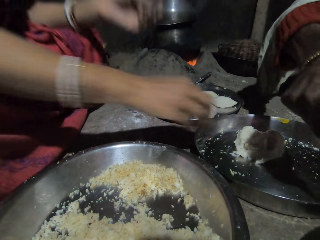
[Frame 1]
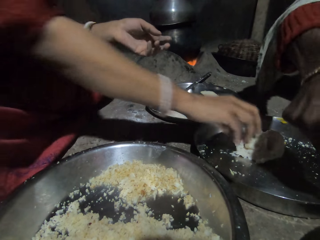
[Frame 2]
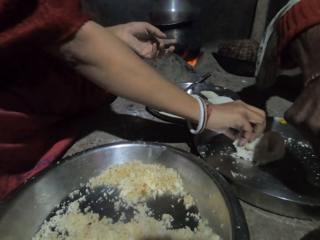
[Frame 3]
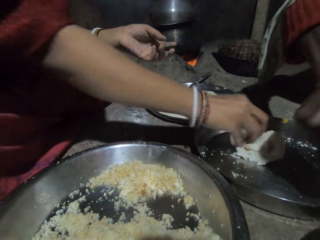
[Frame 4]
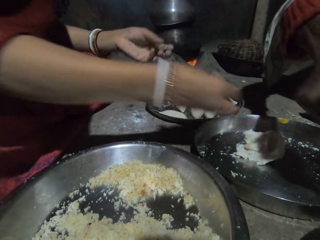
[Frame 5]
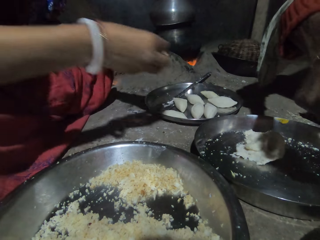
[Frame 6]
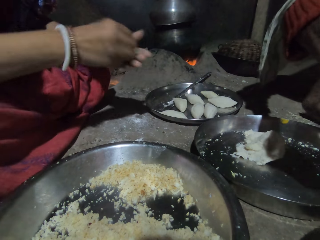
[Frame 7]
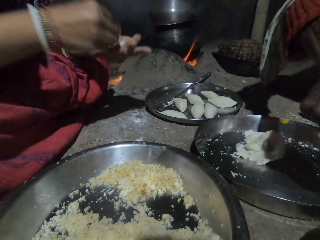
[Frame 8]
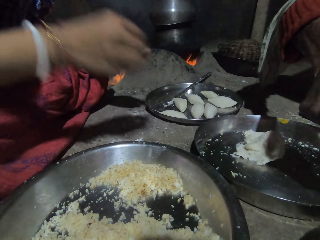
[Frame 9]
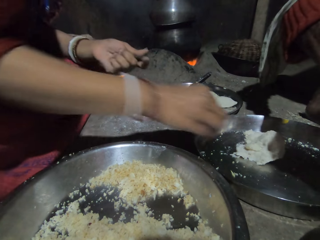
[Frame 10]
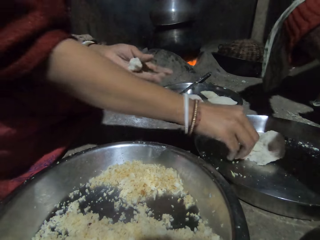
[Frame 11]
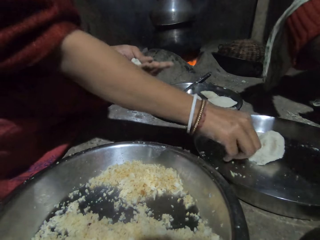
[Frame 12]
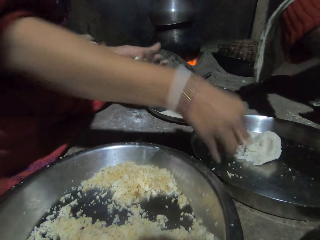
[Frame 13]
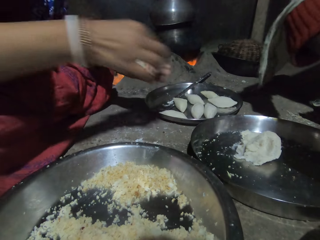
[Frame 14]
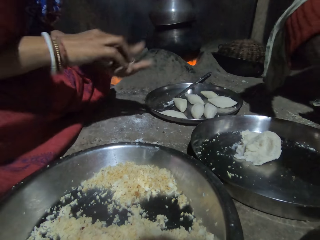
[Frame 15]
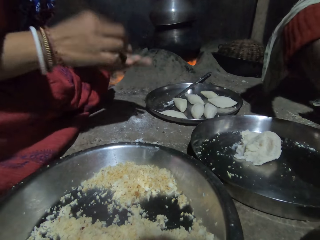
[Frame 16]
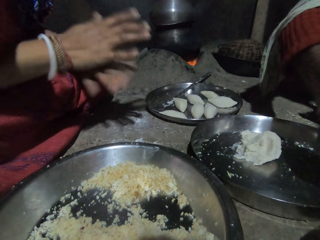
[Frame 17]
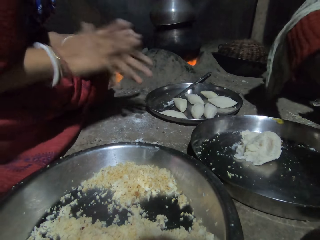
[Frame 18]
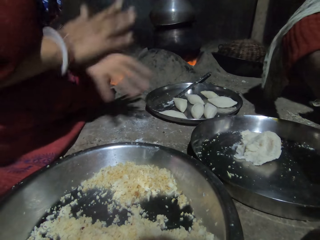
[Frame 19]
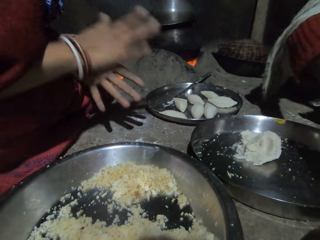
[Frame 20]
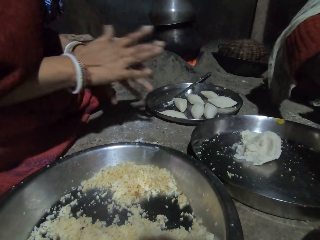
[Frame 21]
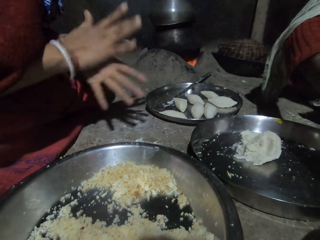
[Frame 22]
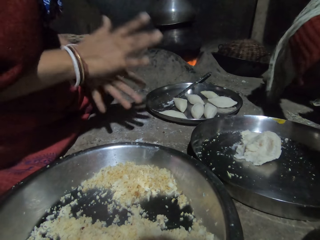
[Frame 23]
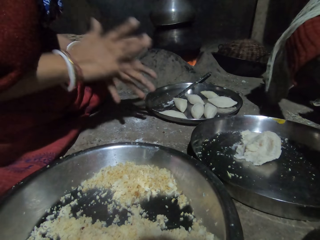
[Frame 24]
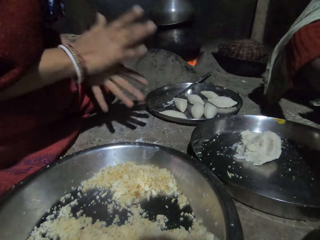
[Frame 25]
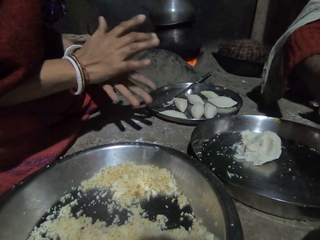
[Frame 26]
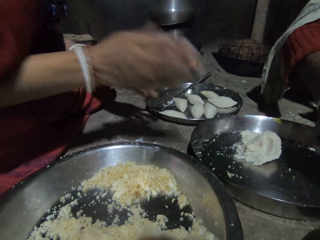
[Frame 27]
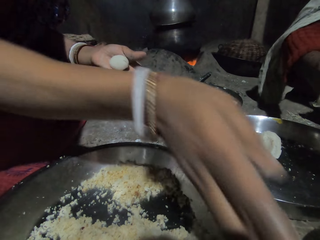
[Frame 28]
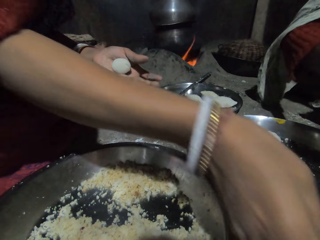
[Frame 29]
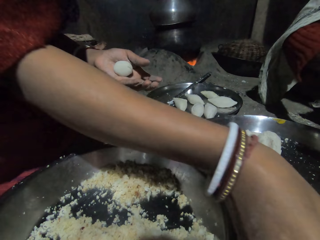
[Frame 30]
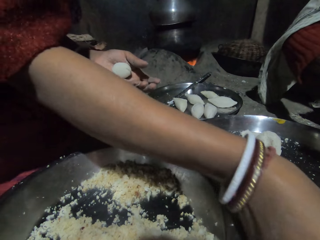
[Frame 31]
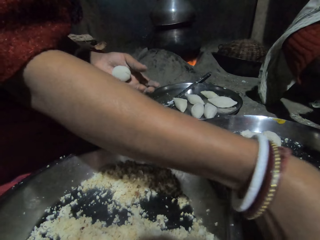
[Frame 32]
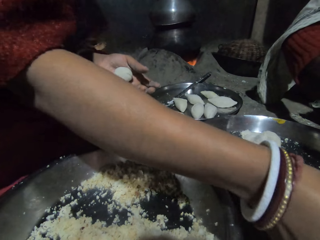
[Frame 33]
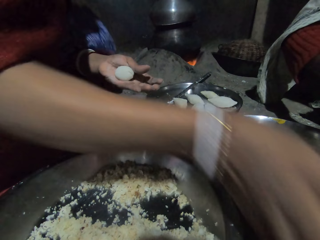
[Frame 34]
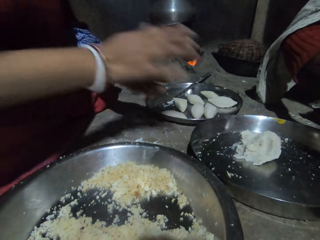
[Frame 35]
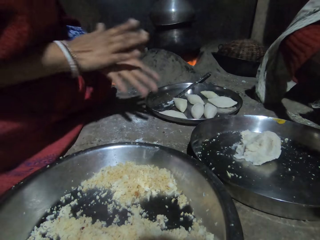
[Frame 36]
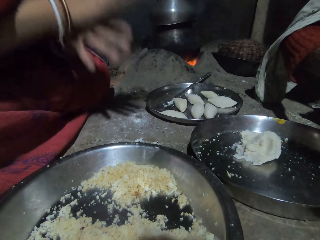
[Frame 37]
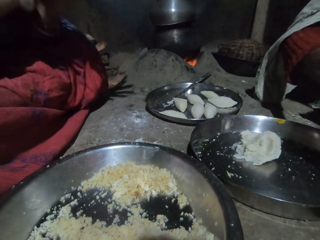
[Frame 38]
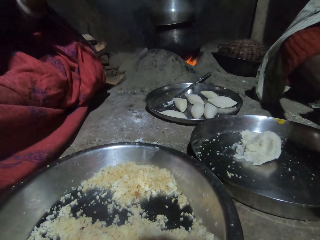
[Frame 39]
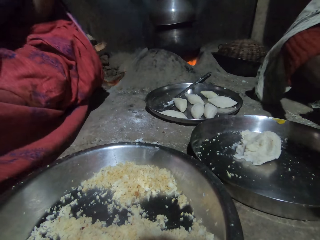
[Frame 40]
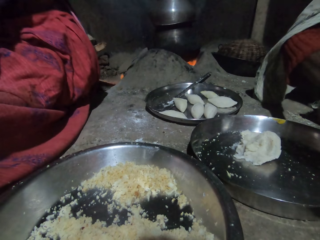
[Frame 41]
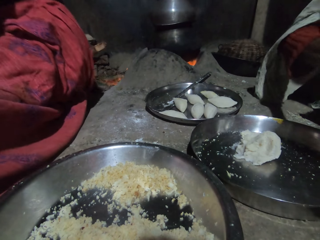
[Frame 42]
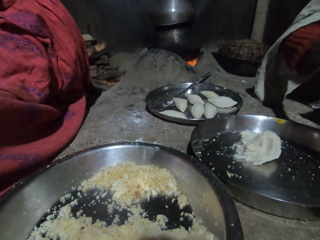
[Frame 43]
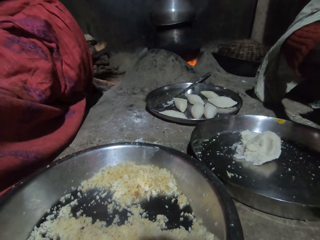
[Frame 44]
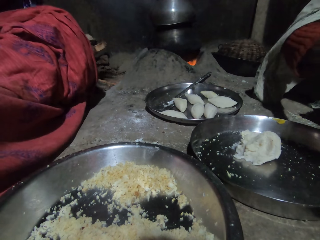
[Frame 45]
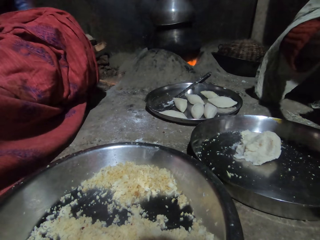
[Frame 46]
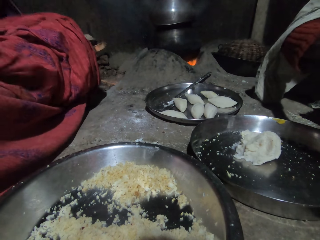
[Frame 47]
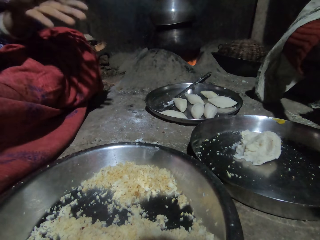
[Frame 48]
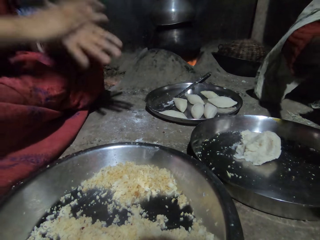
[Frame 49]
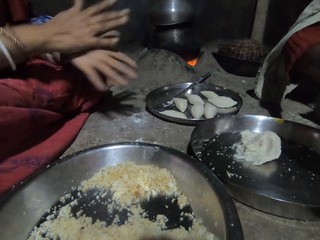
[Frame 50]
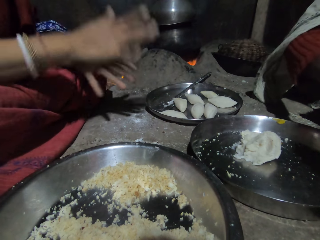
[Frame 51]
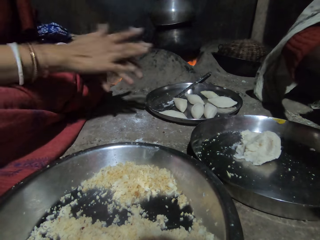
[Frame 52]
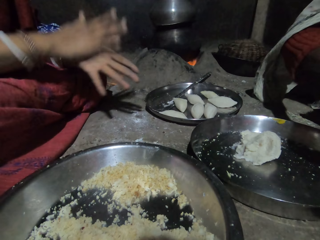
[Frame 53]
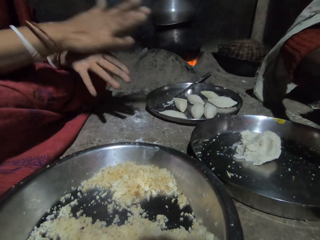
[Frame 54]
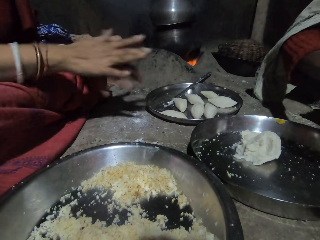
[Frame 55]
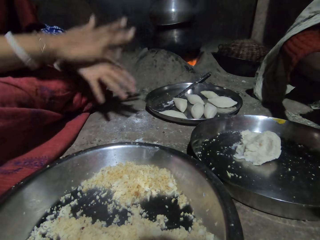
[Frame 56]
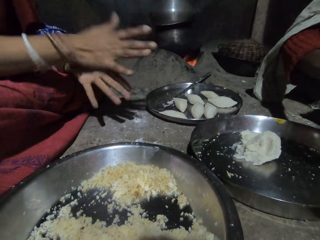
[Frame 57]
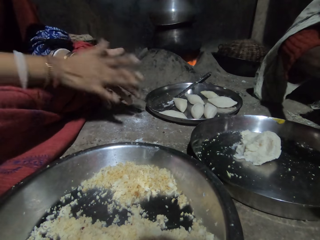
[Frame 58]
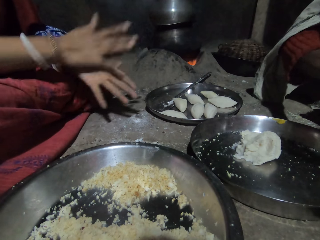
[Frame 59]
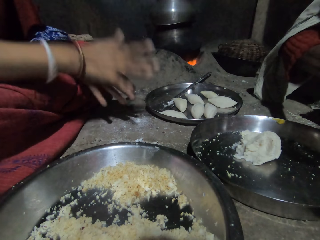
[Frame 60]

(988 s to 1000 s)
The woman picks dough from the tray and cuts the dough in the tray with her right hand. She places the dough in her right hand on her left hand. She picks dough from the tray and cuts the dough in the tray with her right hand. She places the dough in her right hand on her left hand. She rolls the dough with her hands. The camera wearer rolls dough. The woman stretches the right hand and rolls the dough.

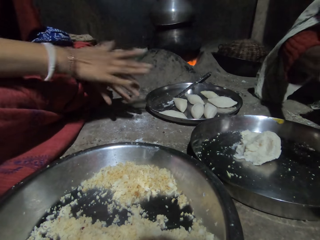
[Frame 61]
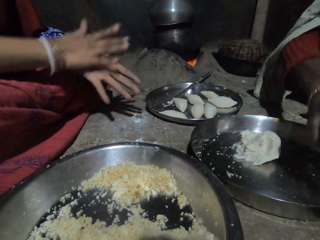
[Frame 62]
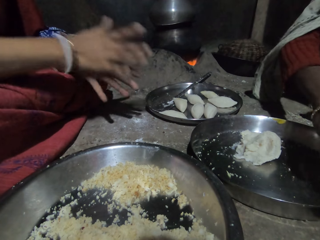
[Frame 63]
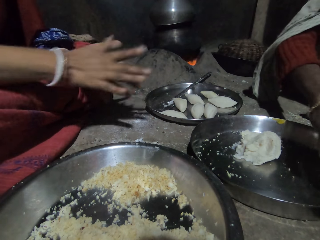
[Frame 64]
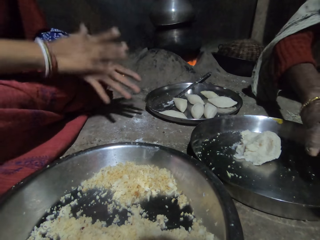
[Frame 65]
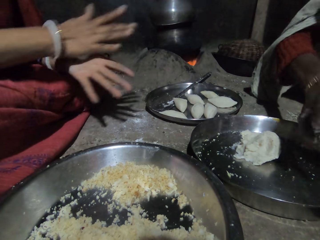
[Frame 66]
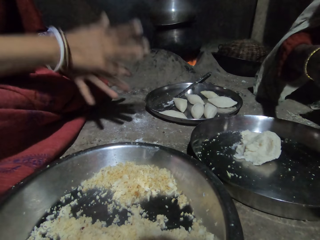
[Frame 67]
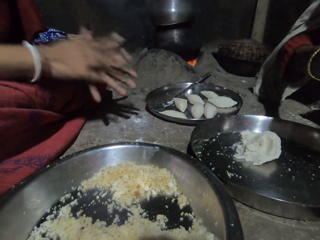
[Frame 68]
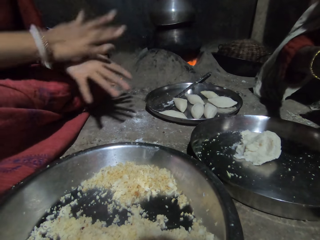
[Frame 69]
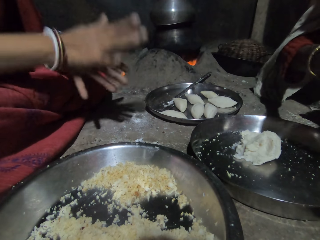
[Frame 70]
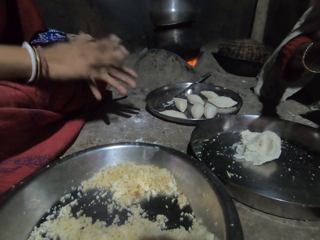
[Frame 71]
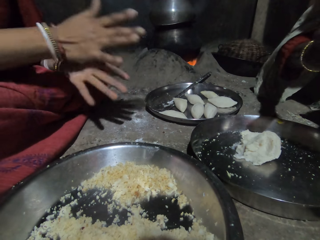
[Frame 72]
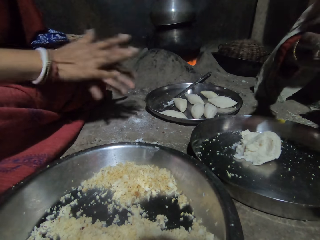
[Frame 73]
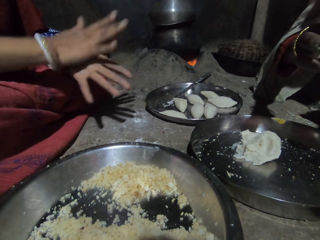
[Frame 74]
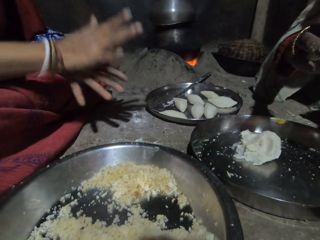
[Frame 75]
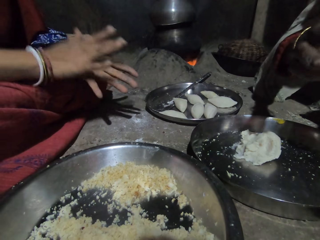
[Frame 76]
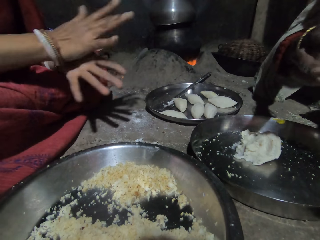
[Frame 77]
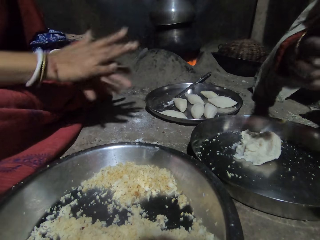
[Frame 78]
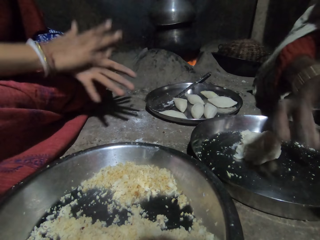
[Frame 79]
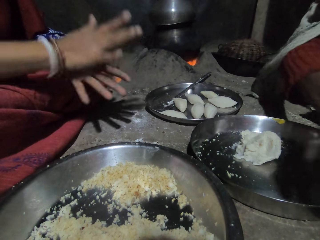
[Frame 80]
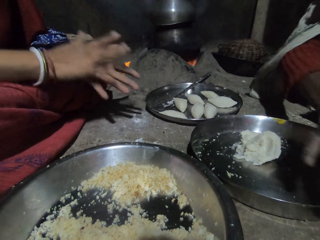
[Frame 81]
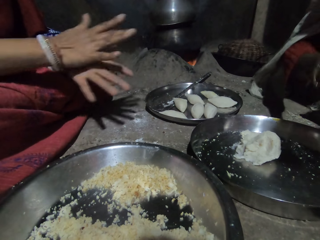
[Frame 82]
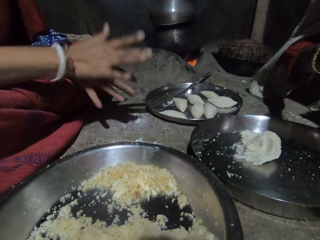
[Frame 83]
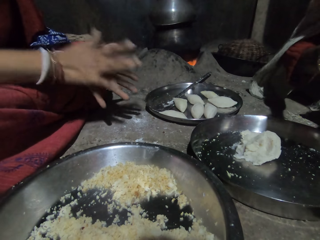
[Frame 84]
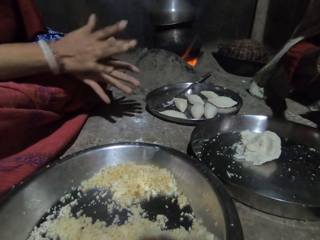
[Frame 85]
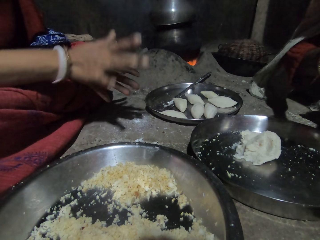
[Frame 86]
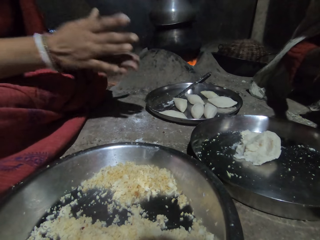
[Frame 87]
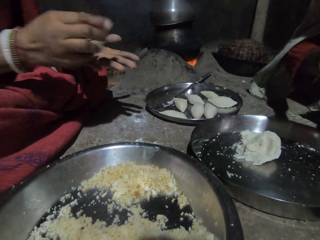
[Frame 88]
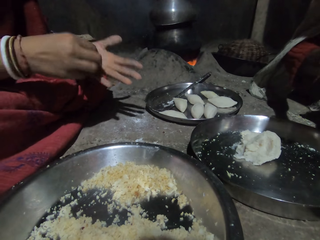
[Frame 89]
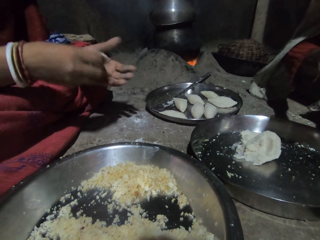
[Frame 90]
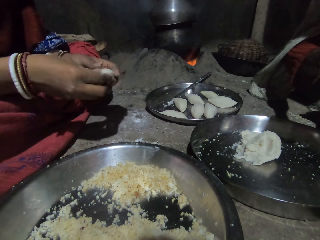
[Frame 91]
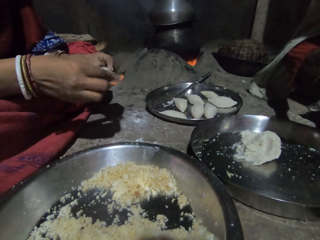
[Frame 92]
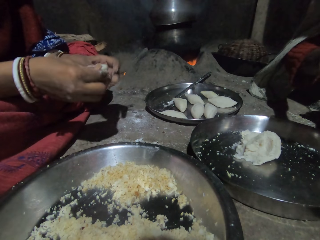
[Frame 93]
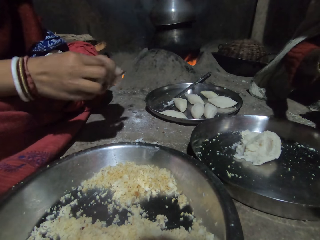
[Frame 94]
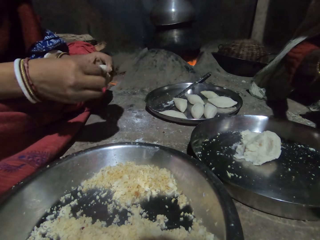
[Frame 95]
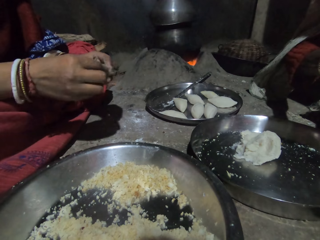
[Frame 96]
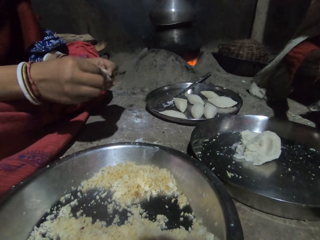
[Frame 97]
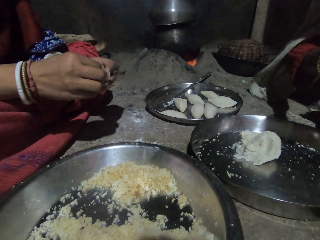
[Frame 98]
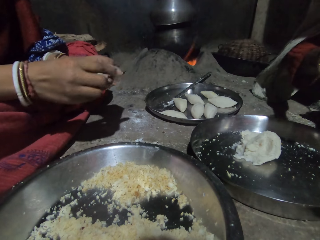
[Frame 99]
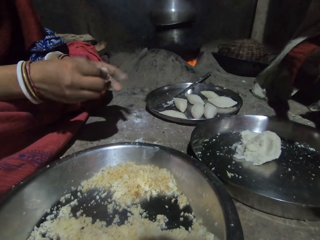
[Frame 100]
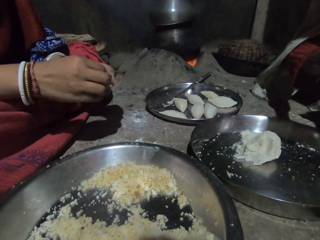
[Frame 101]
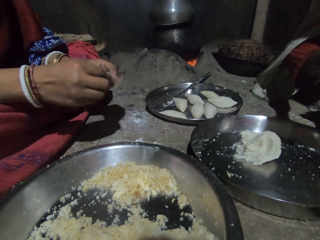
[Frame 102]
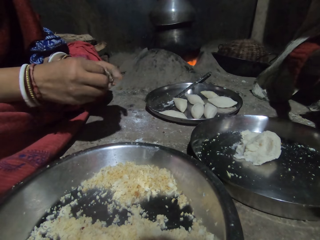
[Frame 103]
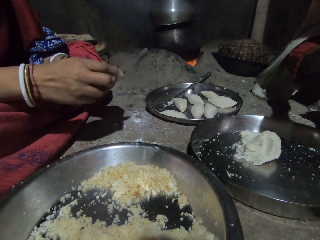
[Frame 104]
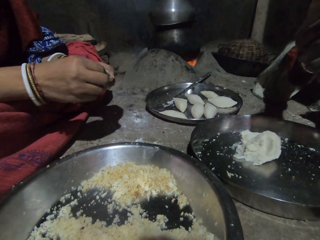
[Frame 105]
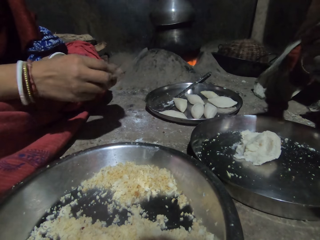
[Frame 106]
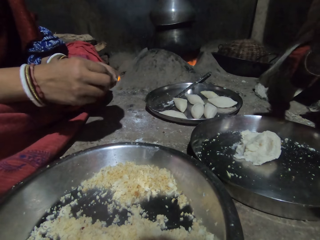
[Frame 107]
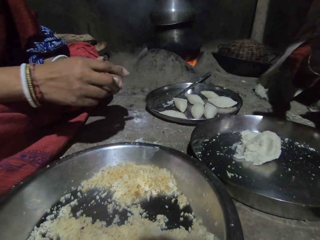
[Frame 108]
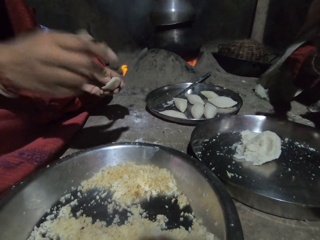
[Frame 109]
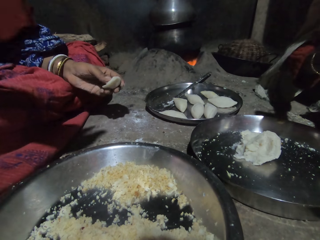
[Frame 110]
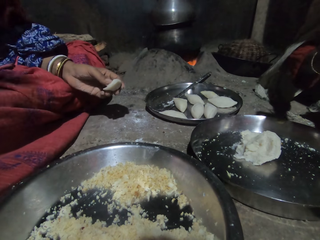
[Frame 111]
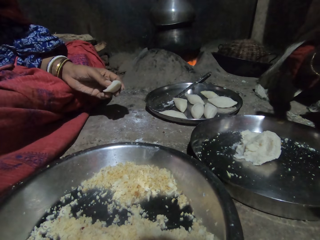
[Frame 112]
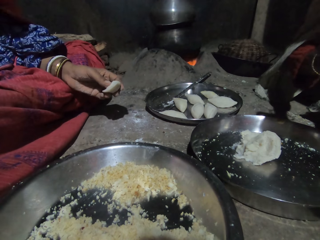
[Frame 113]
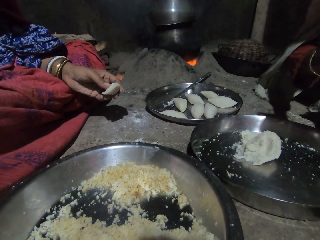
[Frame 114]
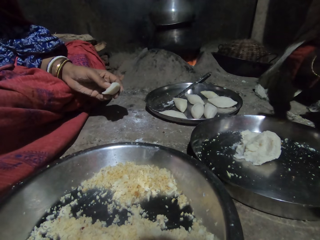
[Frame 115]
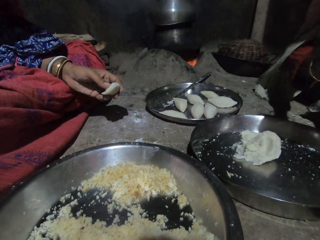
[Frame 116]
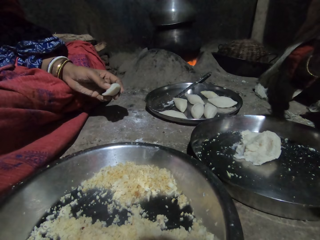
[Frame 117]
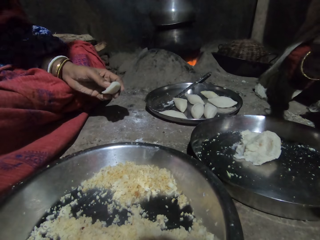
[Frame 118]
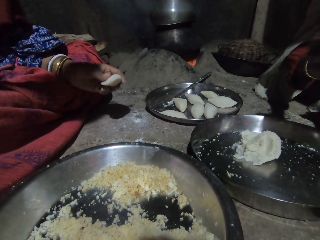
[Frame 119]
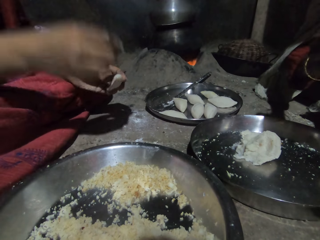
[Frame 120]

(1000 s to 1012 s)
The woman sharpens the dough in her hands and aligns the dough. She raises the right hand.
